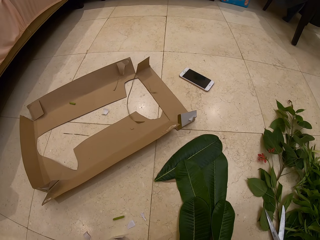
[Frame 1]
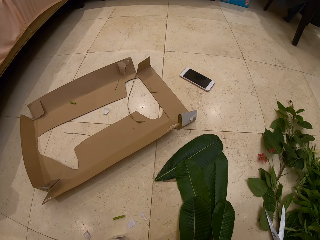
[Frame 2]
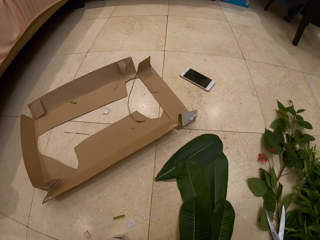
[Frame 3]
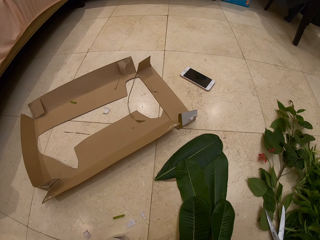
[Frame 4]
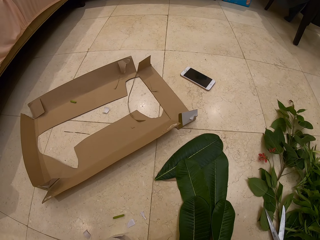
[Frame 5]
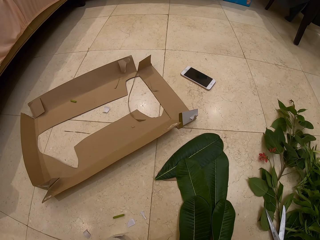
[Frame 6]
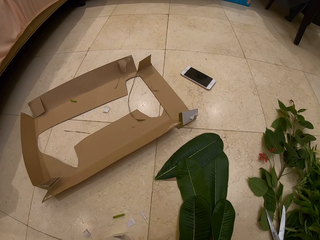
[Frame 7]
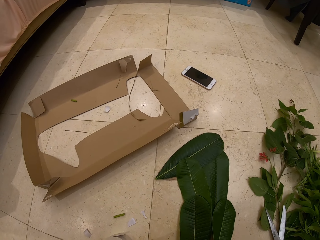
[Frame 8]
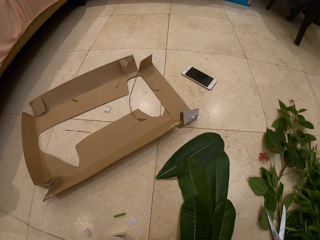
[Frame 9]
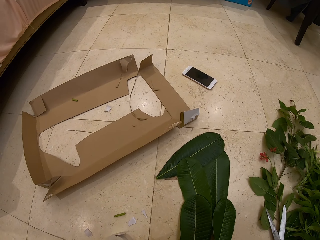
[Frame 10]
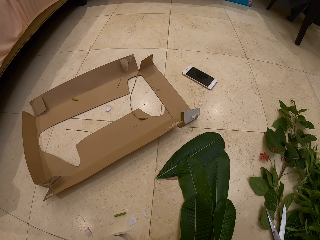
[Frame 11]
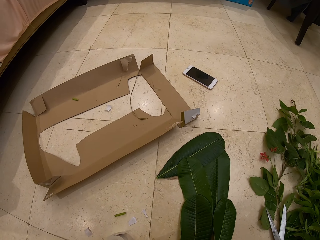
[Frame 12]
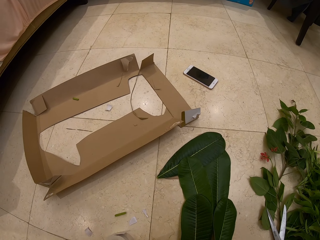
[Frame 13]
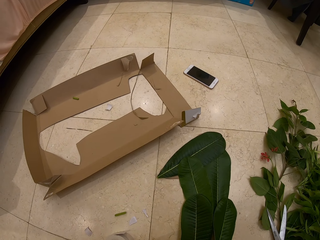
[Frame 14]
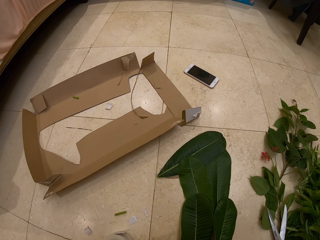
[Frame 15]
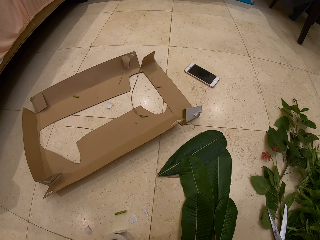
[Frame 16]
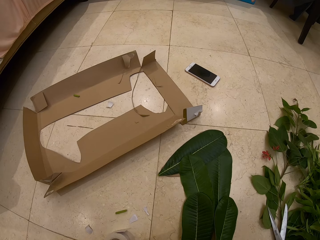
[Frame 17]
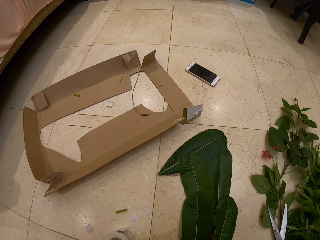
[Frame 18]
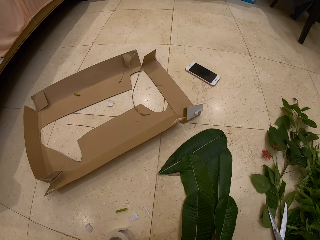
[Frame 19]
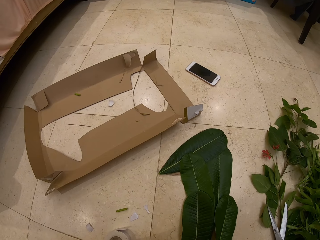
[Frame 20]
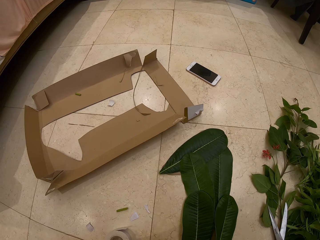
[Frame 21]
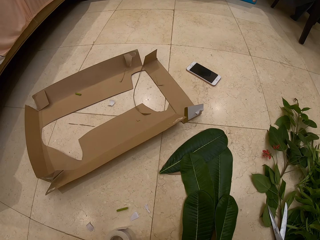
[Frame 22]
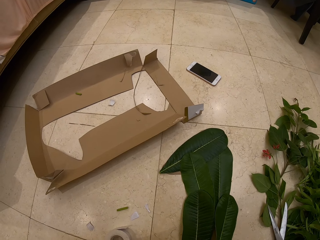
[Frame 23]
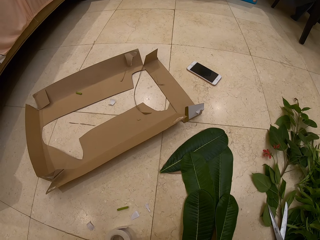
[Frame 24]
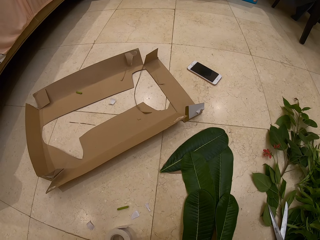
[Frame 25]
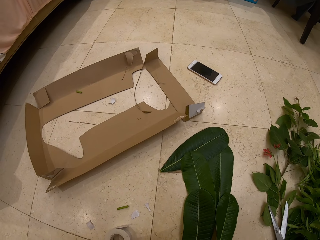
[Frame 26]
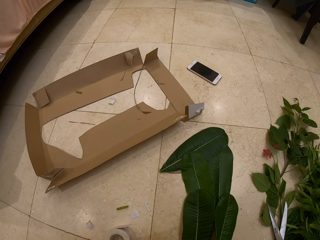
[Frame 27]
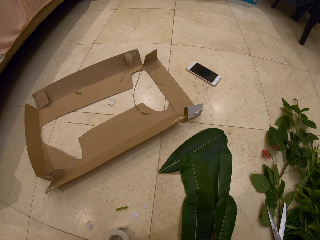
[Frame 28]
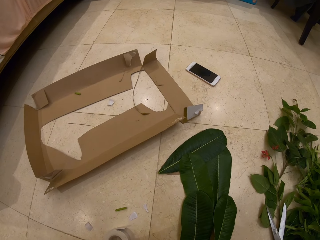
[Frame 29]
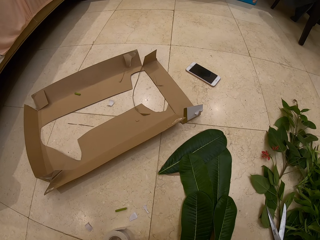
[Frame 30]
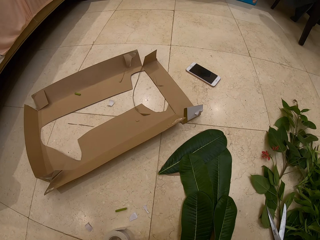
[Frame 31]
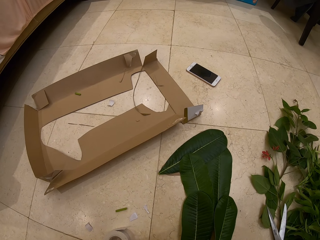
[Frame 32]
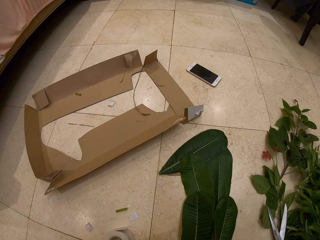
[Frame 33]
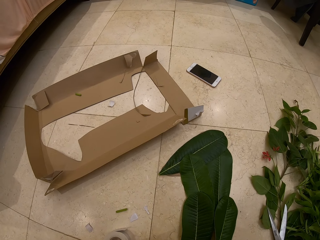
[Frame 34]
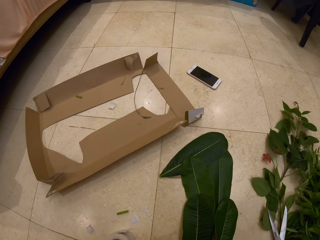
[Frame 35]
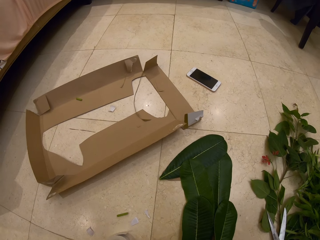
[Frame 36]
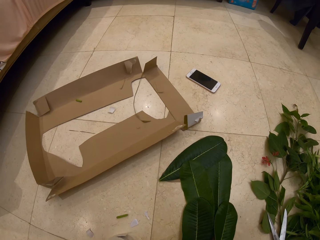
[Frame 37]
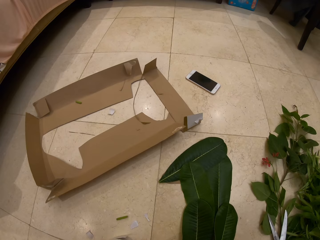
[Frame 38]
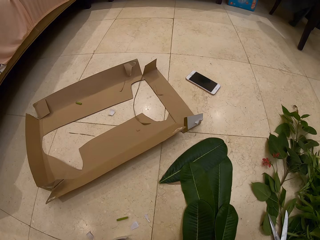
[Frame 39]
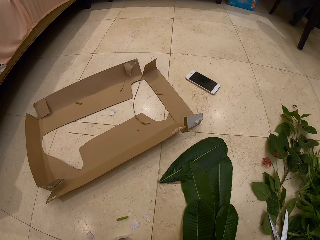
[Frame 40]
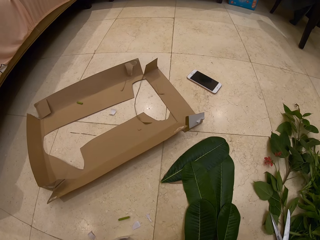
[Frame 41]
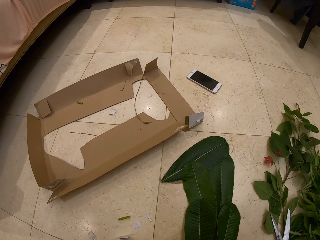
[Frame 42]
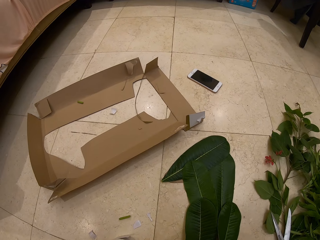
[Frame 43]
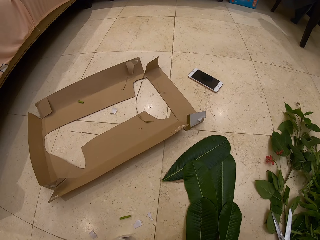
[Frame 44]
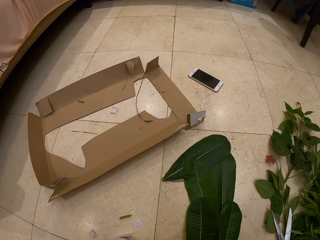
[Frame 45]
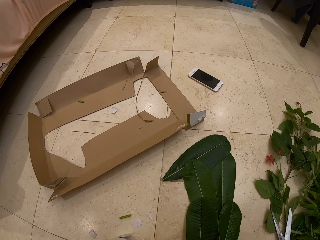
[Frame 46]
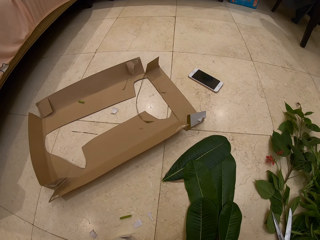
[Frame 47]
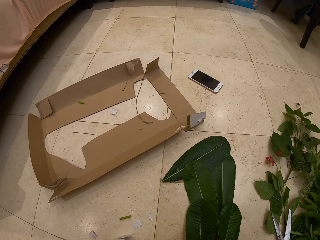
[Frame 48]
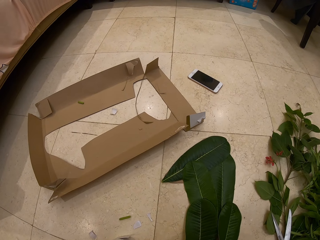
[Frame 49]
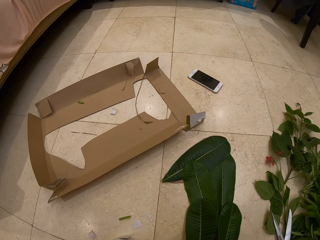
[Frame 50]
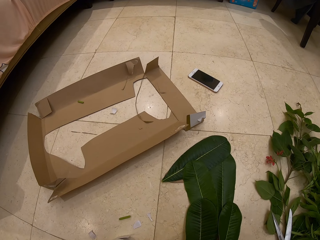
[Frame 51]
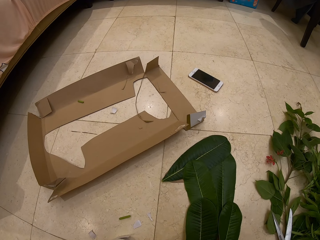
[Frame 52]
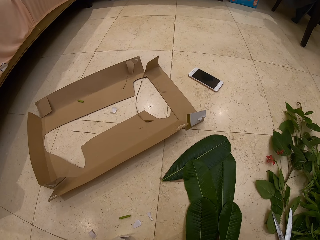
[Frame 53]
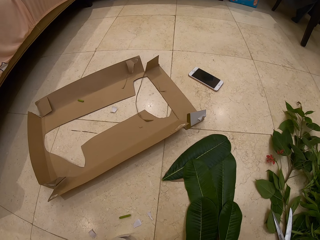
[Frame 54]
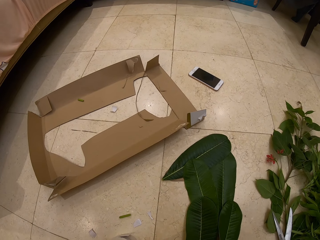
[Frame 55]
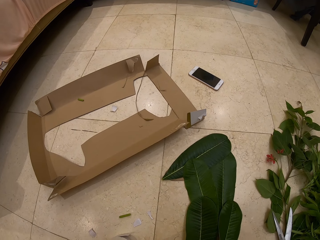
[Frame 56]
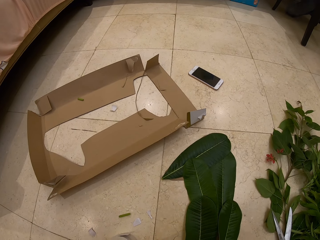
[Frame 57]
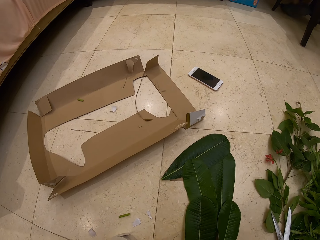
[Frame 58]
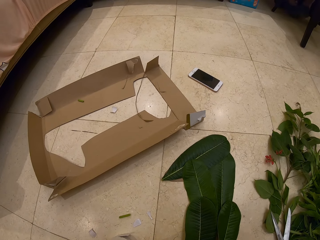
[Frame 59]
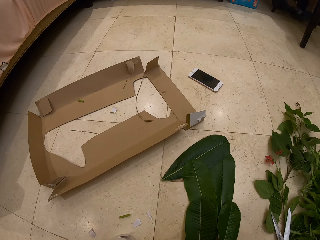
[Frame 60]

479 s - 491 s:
The camera wearer looks at the leaves on the floor. They speak to a person.

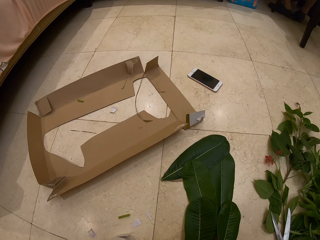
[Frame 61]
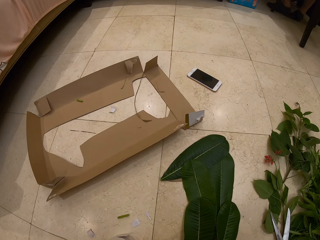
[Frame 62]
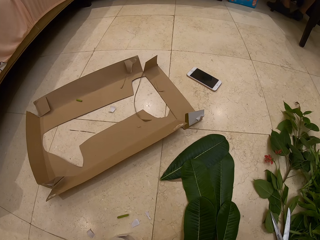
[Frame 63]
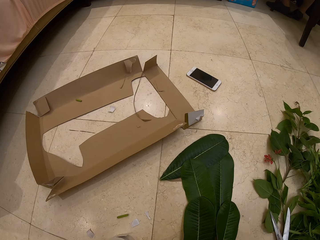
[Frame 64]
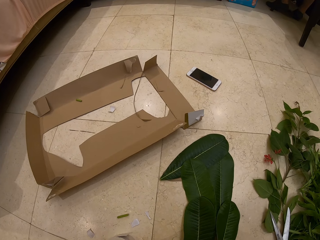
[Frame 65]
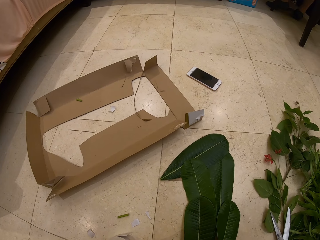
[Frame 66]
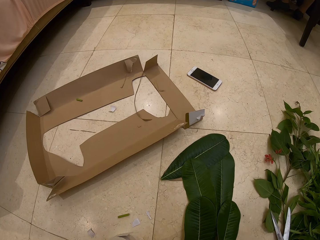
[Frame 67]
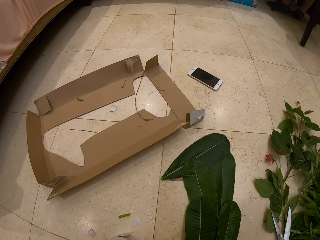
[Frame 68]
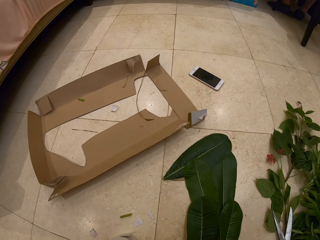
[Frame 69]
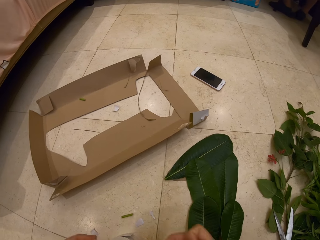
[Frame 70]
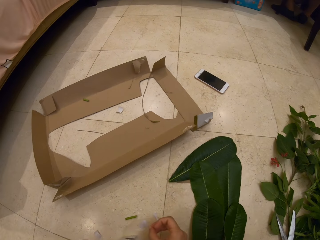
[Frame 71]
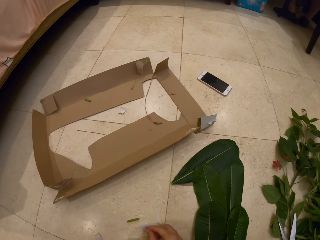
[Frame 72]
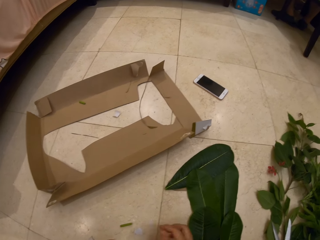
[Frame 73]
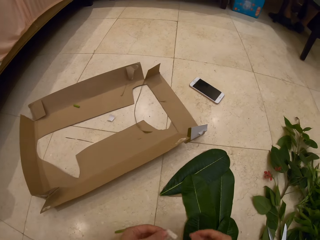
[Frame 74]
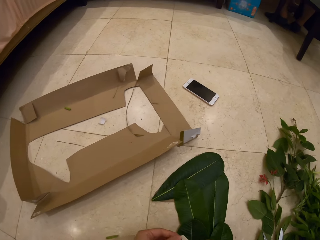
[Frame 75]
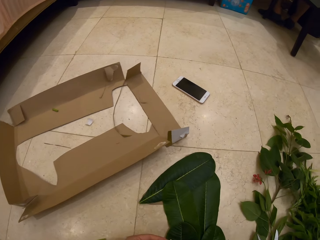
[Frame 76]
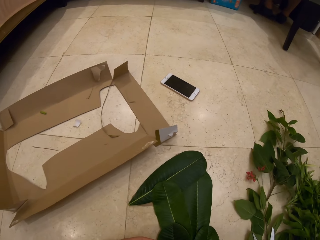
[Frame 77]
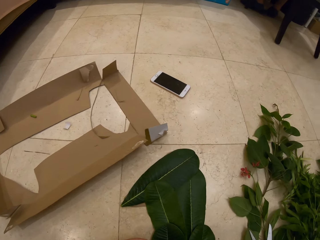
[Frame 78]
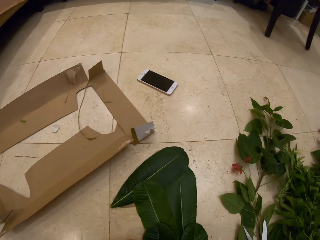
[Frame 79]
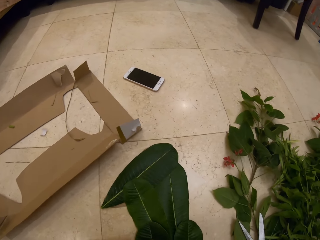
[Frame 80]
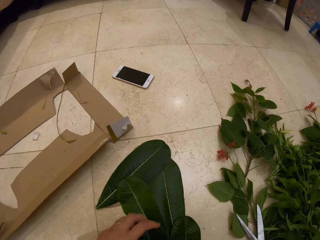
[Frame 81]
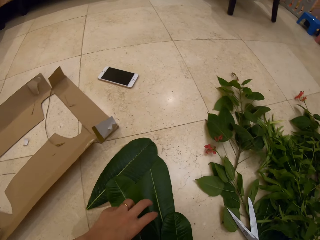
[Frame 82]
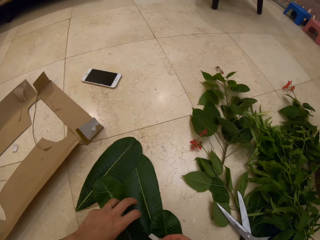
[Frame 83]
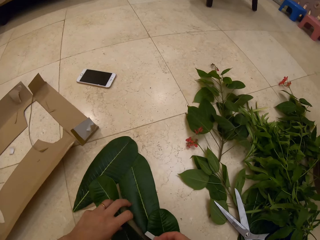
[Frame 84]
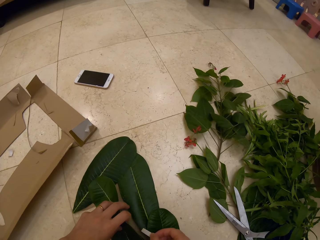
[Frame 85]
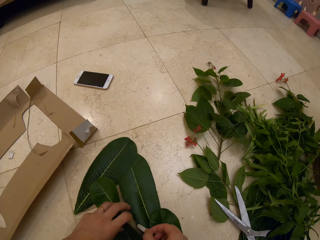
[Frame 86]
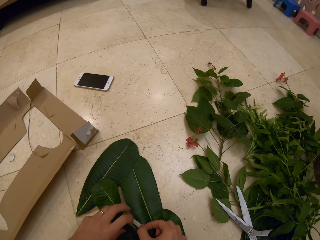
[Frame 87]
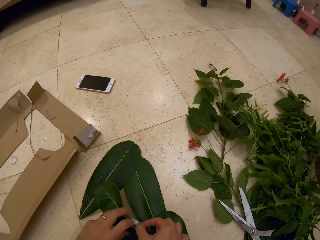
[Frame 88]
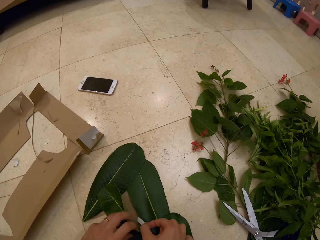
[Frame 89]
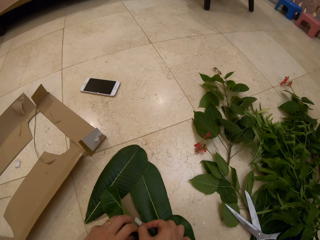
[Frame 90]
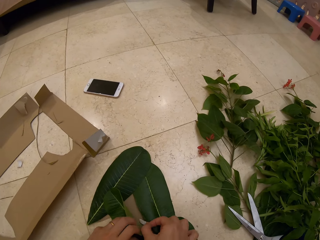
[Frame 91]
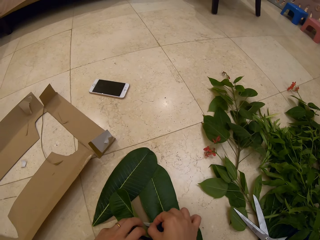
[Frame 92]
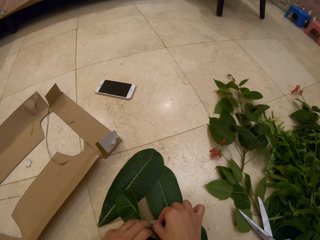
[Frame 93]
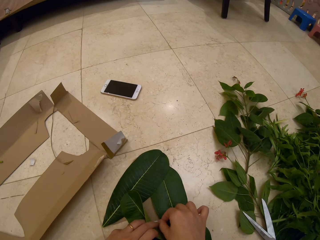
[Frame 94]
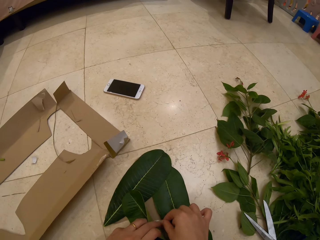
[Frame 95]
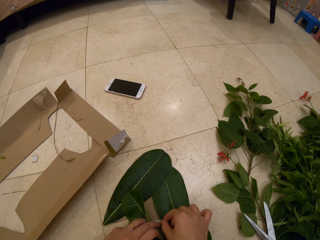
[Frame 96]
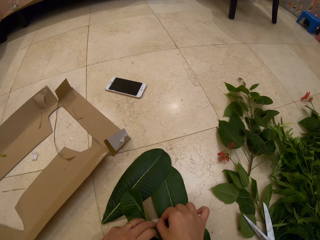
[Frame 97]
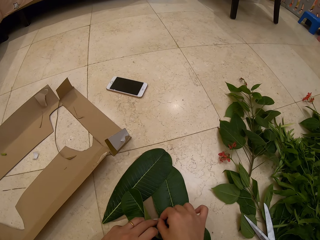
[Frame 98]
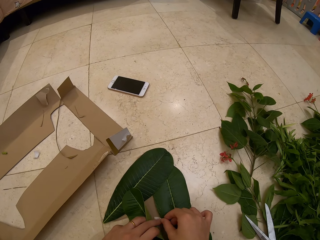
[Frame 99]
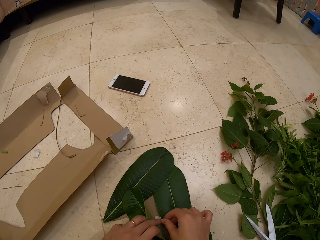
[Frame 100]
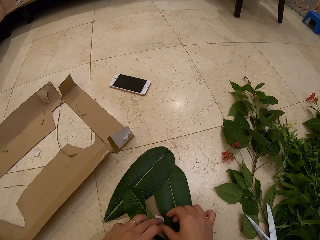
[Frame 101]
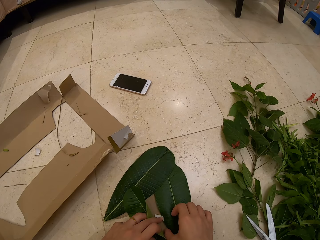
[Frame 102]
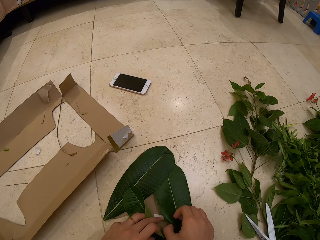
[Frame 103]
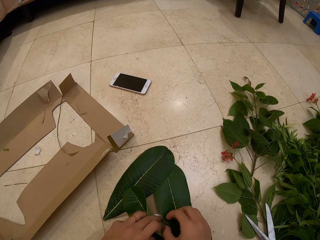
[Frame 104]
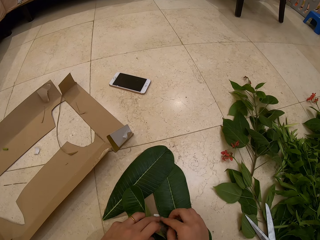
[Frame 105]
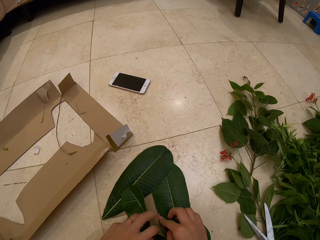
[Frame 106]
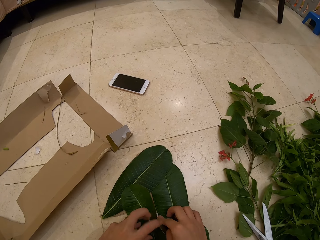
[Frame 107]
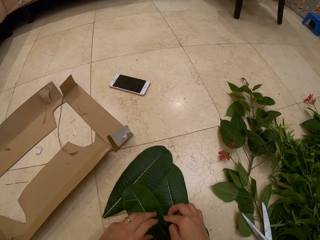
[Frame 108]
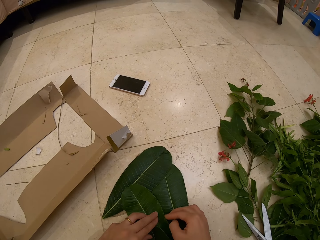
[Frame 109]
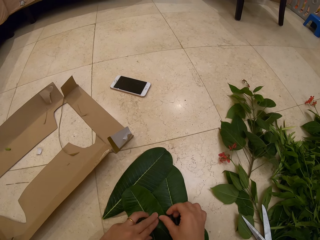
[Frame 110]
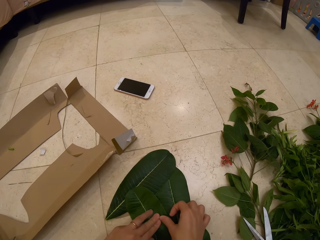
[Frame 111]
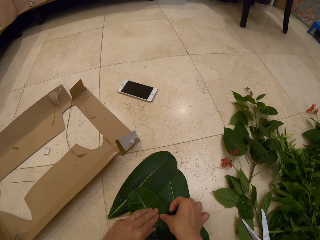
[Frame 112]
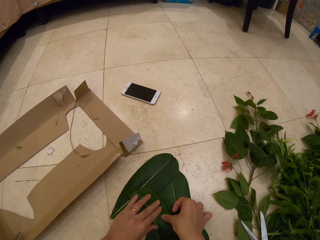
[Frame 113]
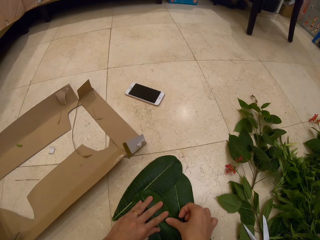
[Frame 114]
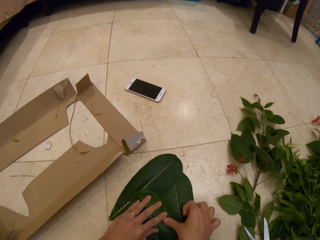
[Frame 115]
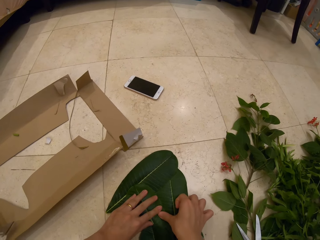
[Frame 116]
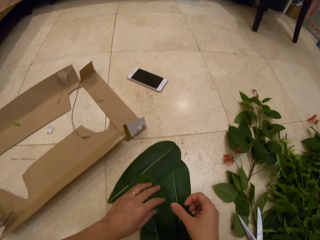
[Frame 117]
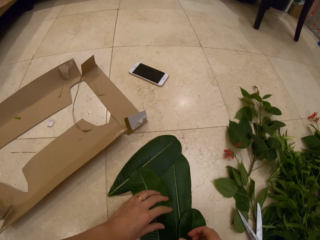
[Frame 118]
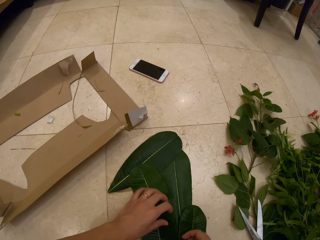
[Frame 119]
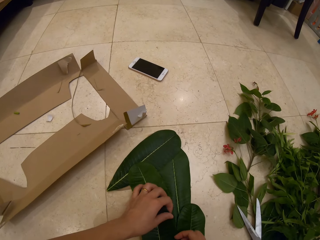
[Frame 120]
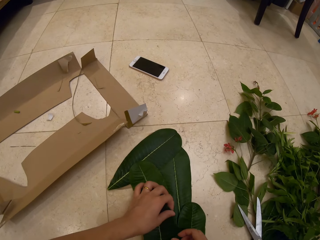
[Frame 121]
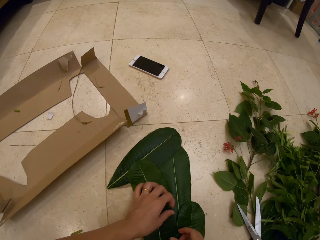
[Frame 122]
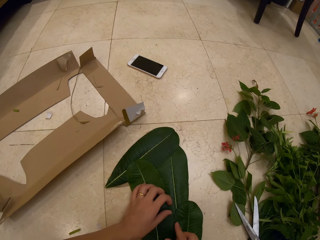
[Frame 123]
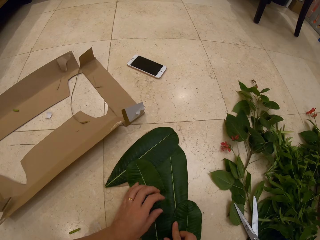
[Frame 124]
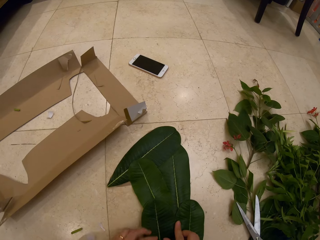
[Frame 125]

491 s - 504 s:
The camera wearer fixes a sticker paper glue. They stick the leaves with a tape. They press the leaves.
